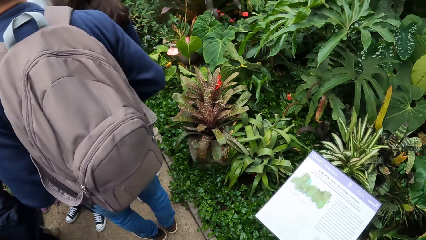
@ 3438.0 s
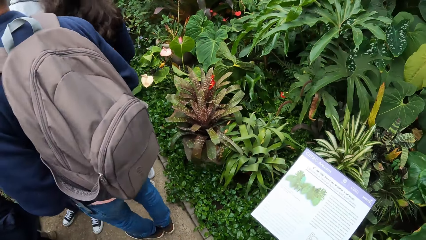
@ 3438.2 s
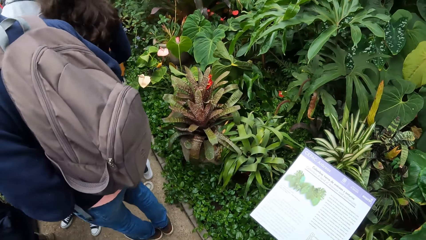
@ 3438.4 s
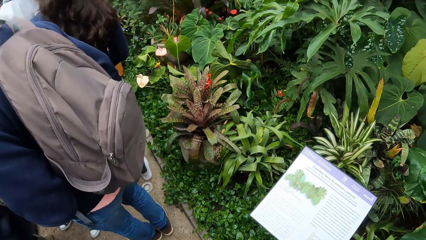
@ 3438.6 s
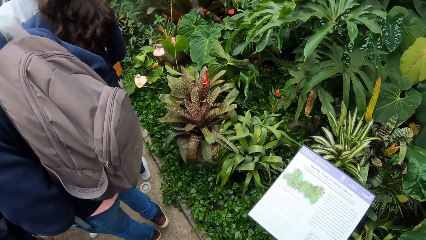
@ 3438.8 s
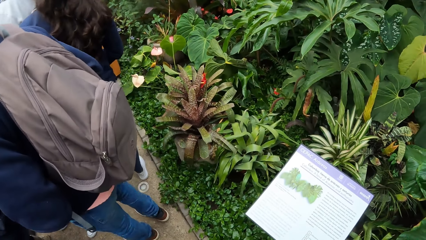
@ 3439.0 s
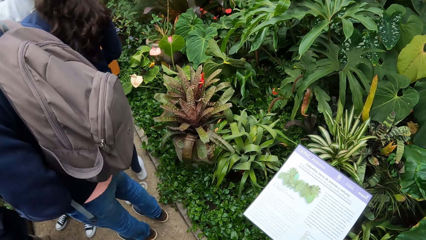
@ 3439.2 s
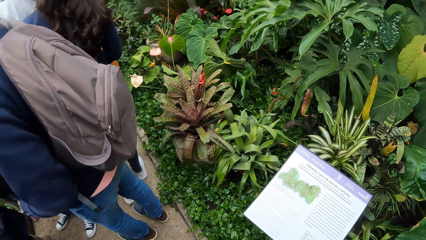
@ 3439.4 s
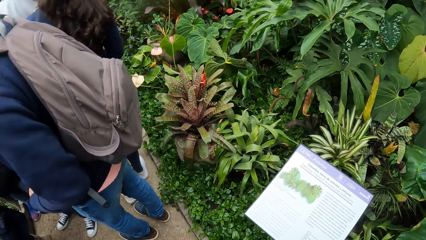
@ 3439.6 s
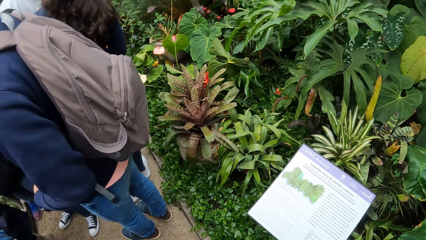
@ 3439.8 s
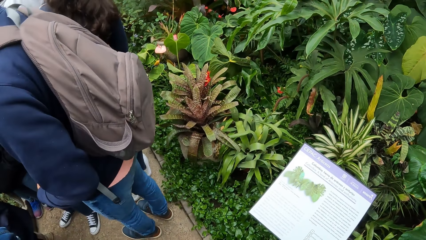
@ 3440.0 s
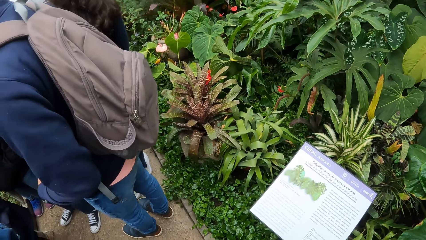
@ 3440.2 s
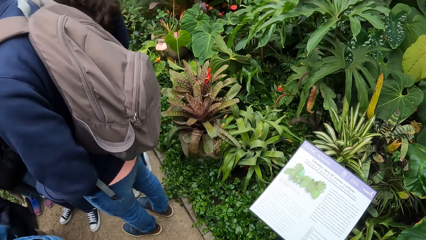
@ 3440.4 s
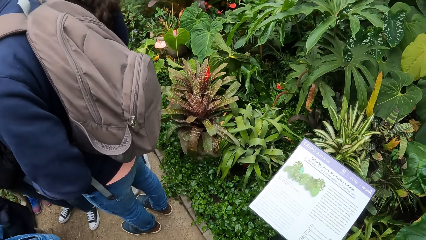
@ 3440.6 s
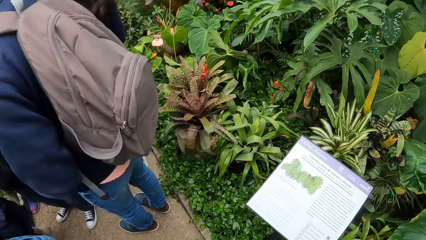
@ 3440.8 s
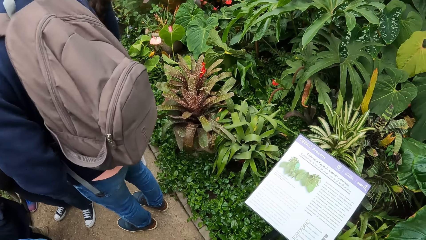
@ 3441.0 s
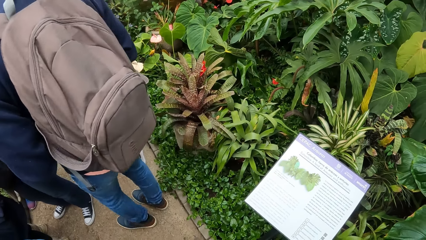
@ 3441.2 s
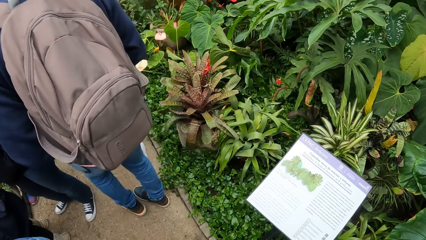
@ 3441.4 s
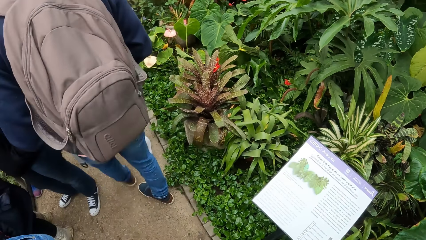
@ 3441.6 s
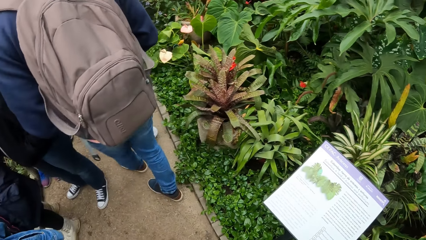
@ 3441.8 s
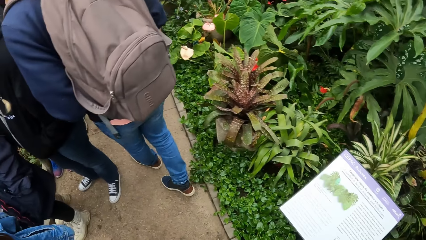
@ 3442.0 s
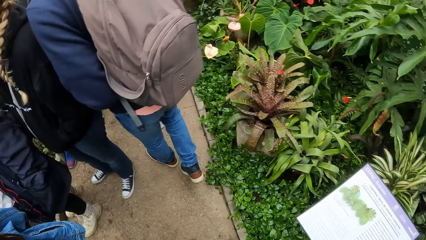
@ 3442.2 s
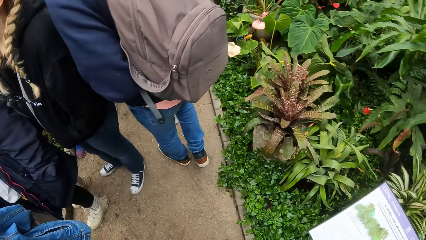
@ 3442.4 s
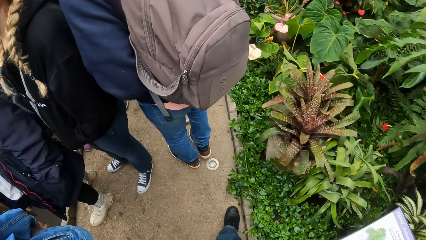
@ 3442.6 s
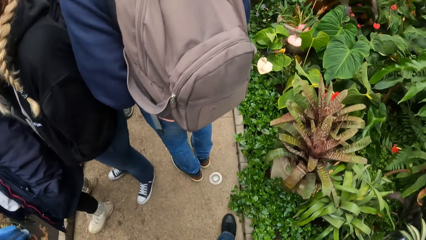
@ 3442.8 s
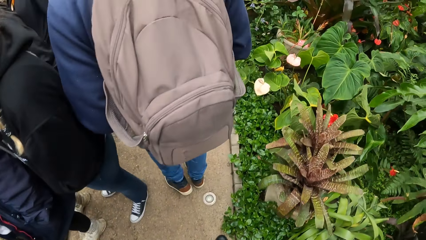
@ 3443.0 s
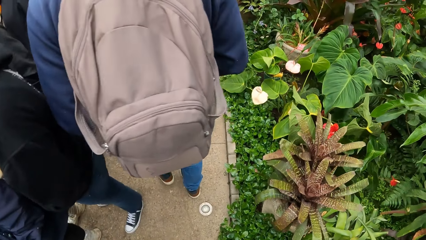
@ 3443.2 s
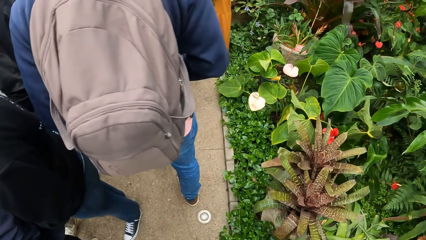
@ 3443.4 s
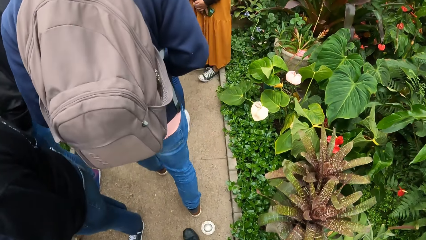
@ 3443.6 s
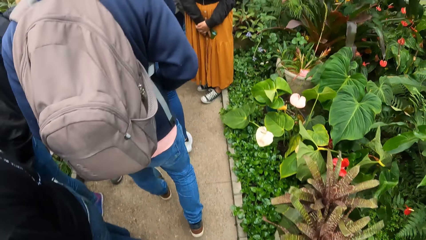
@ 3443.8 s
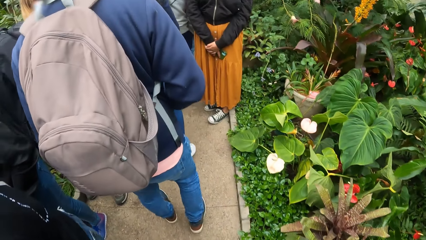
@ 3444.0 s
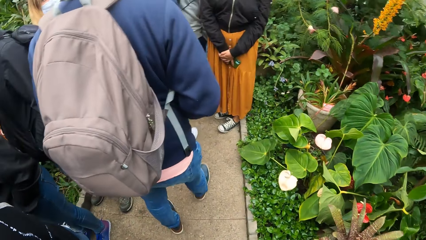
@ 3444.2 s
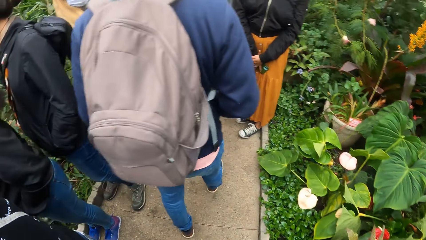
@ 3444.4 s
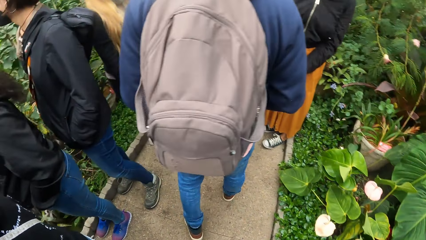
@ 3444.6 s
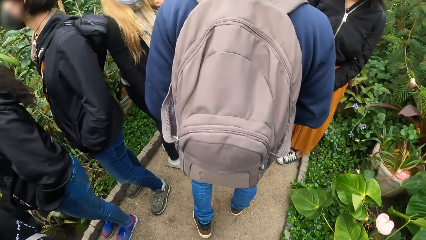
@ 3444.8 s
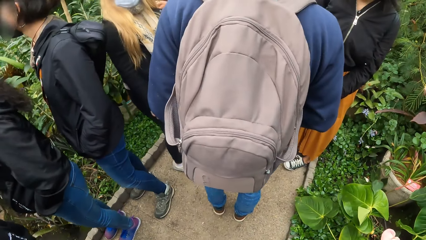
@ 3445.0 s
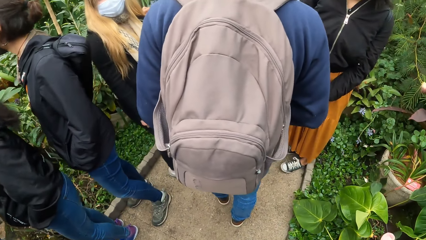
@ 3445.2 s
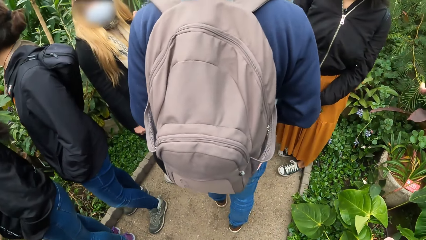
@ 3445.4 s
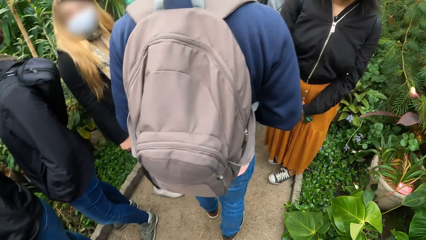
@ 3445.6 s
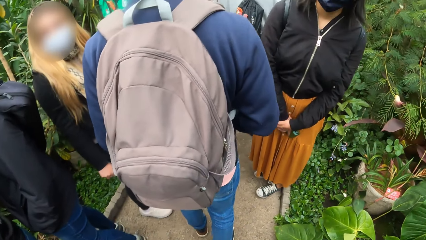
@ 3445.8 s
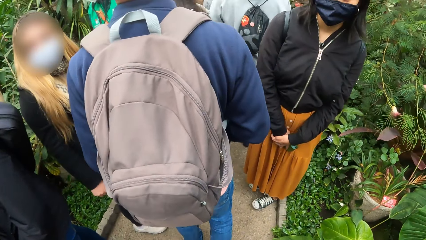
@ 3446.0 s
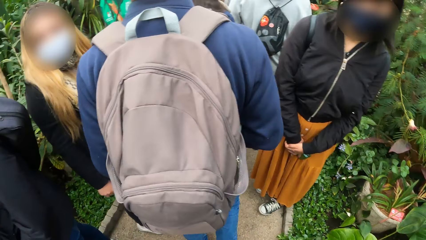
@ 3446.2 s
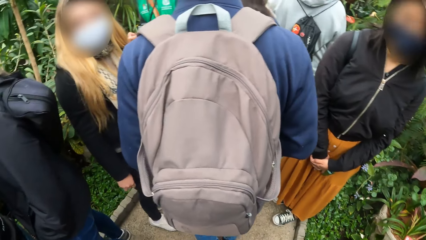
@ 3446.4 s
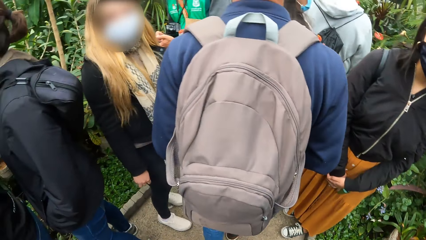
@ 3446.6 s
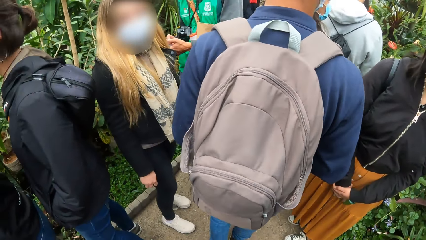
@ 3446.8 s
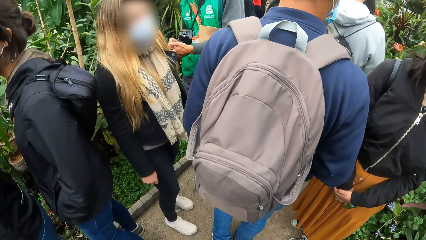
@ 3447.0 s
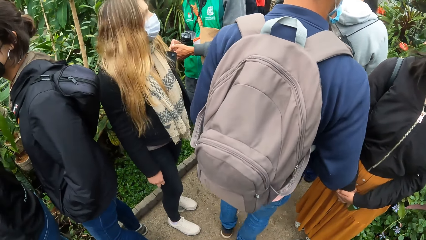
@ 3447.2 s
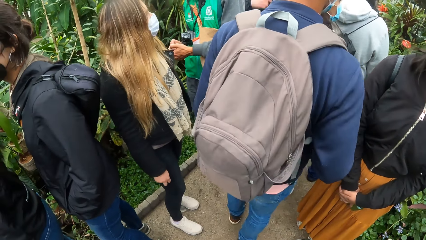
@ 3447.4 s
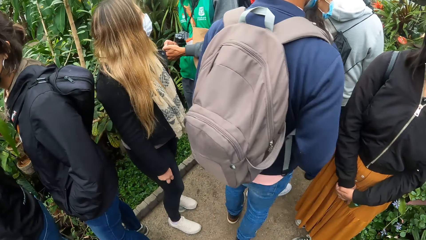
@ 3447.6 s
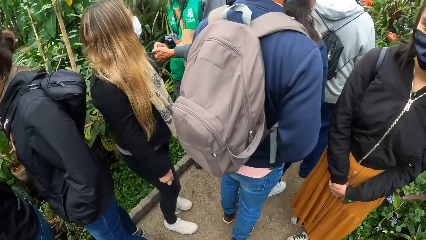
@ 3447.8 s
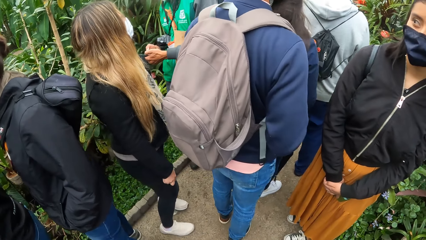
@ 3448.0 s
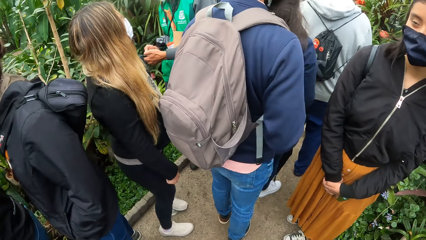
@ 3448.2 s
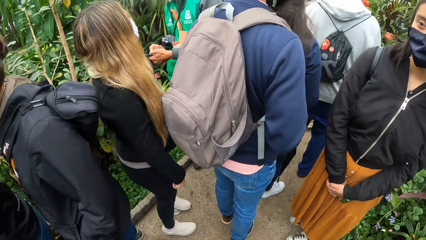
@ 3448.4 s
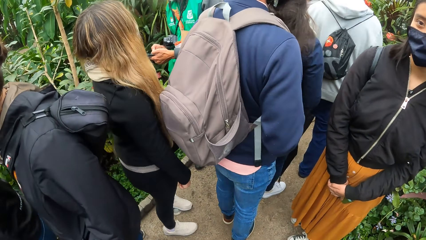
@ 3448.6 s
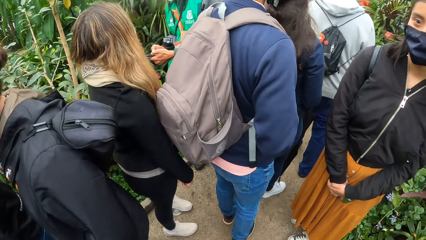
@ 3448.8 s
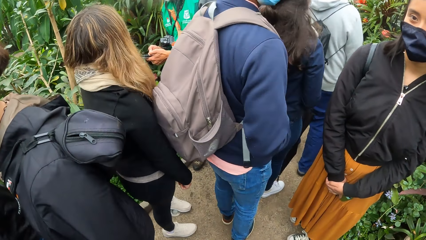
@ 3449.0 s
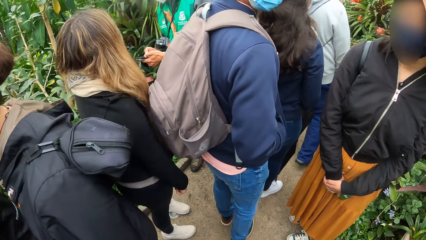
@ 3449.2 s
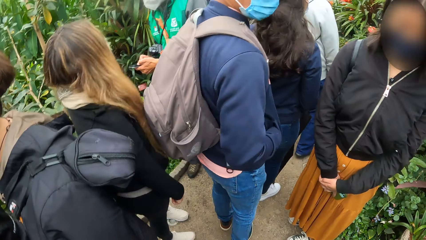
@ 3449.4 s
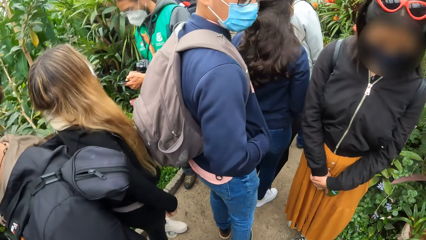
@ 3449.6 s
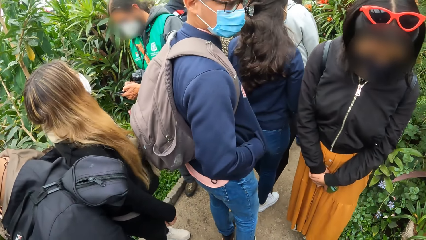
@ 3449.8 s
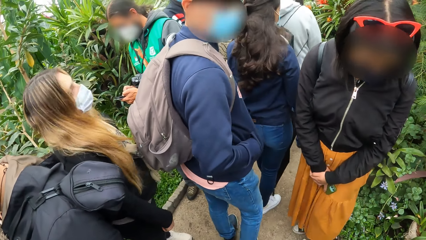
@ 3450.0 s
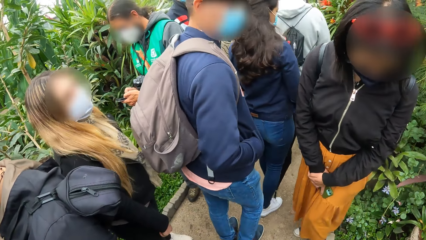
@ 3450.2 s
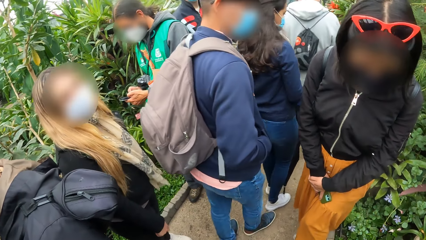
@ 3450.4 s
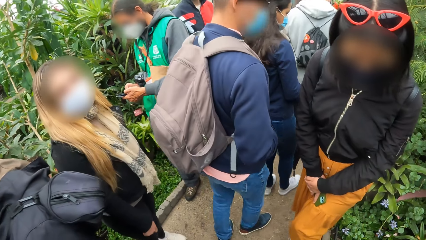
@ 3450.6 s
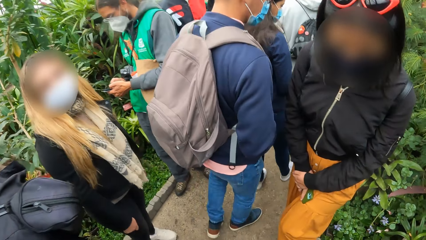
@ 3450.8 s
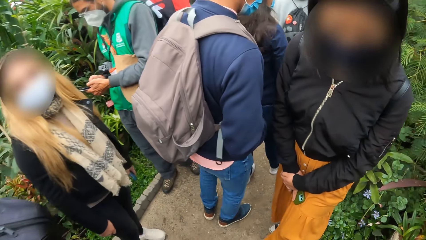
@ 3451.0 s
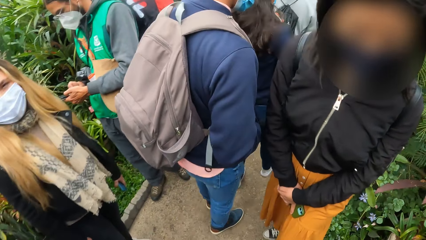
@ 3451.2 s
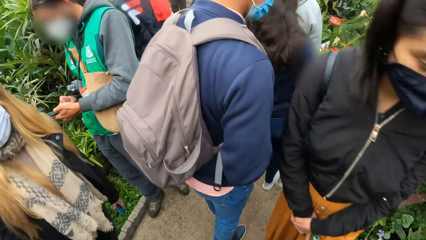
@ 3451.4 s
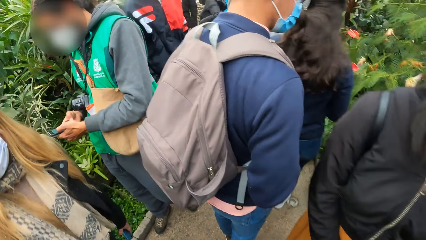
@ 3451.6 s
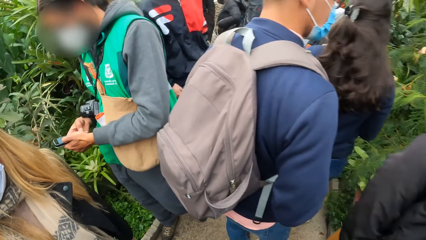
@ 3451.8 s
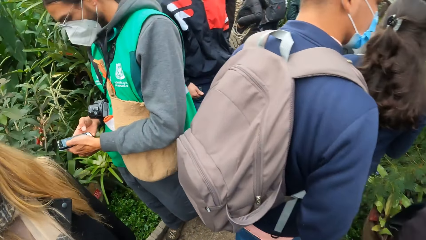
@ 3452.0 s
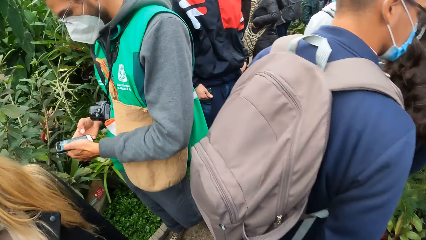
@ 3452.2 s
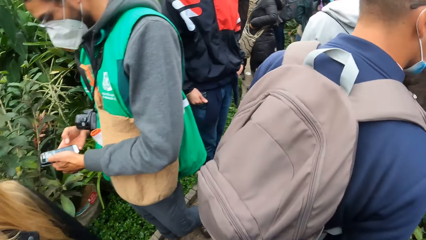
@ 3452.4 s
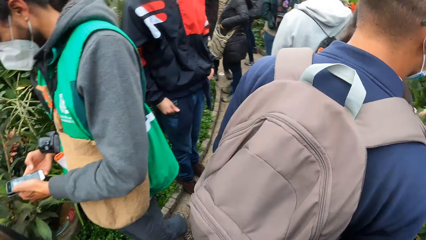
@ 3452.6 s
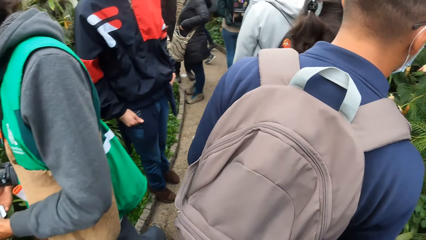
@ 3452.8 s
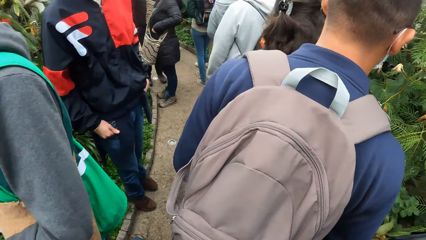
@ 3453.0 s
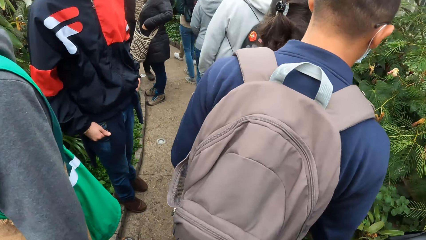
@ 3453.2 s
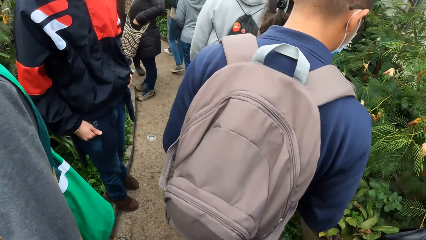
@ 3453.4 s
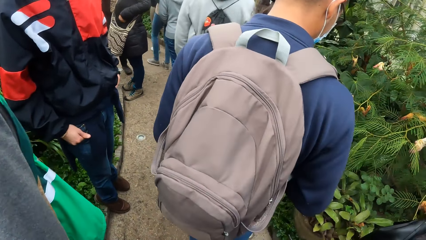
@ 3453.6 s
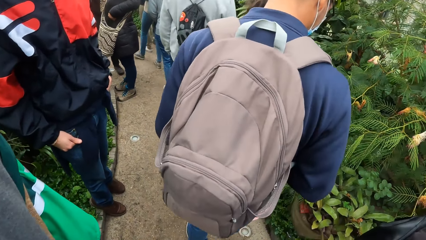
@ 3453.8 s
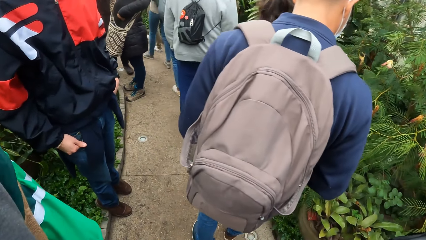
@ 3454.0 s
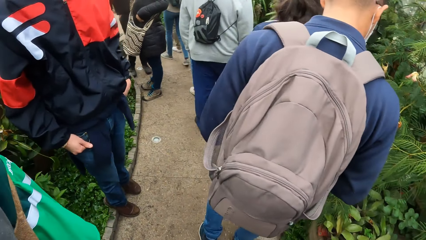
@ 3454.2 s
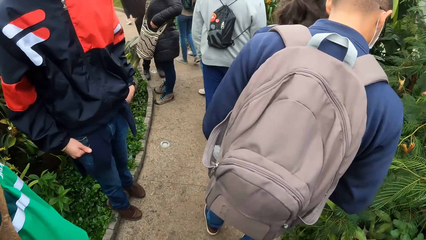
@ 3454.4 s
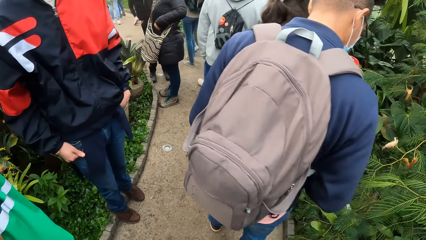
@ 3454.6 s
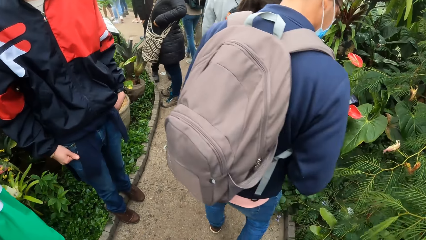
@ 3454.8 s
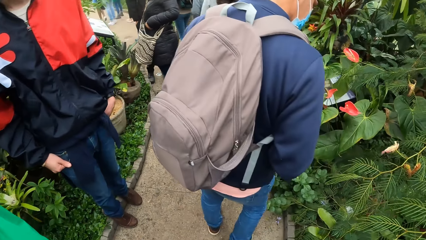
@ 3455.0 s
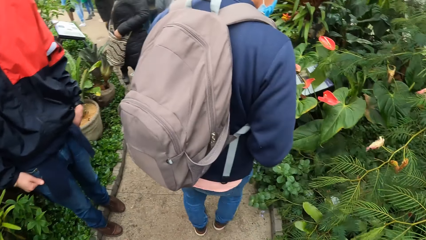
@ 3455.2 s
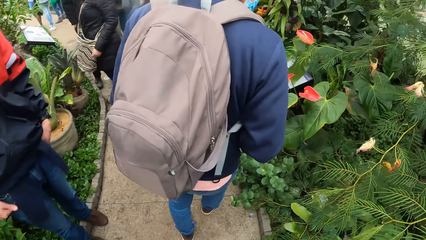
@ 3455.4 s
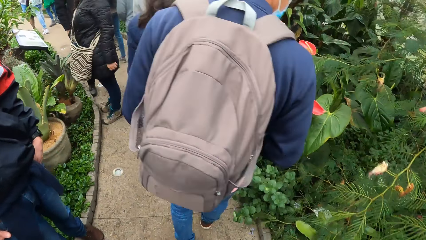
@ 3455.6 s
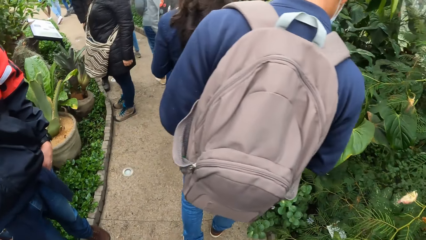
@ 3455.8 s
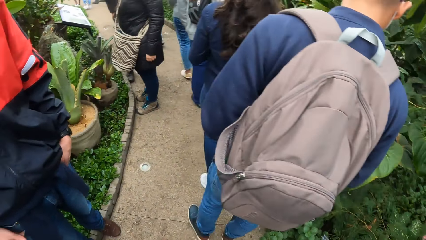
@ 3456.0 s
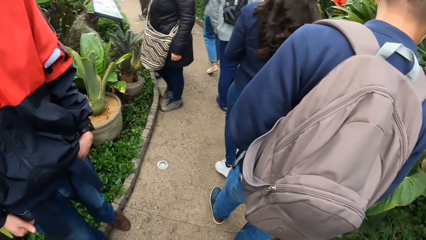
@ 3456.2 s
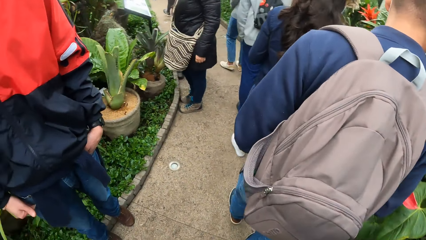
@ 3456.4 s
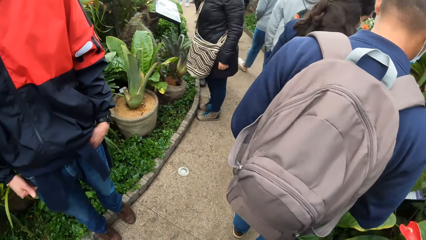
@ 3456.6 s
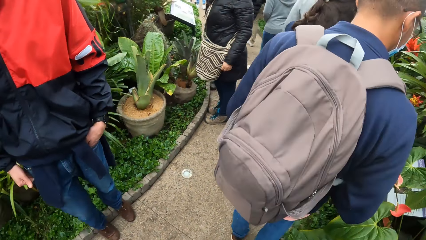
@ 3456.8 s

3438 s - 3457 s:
The camera wearer reads on a post in the garden. He makes gestures with his left hand. He walks in the park.
